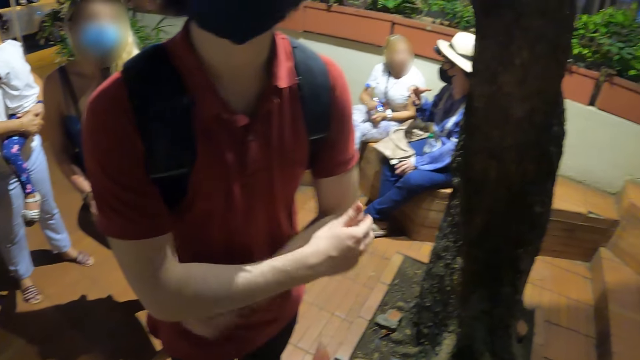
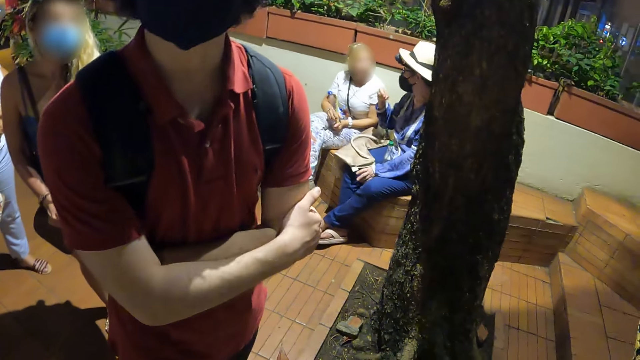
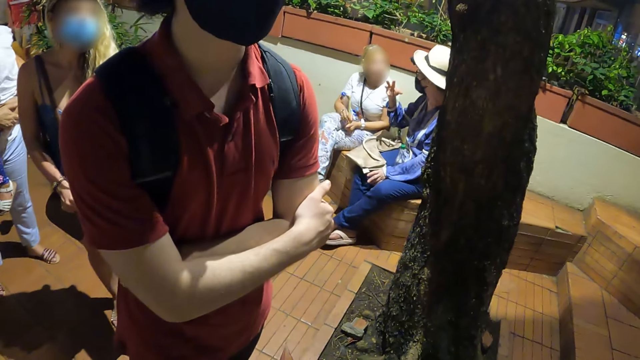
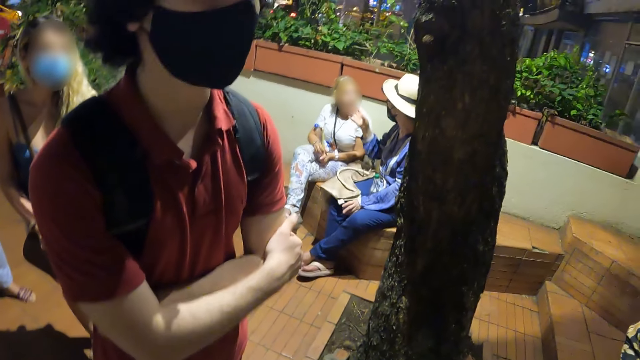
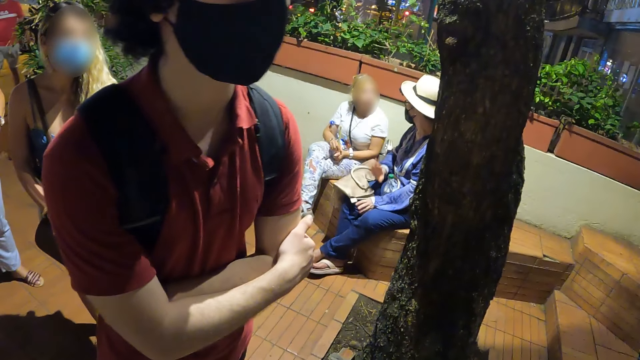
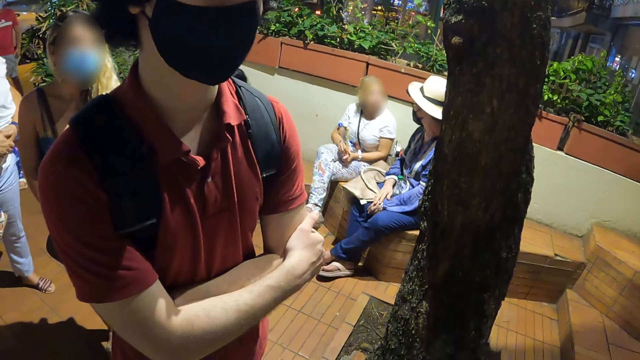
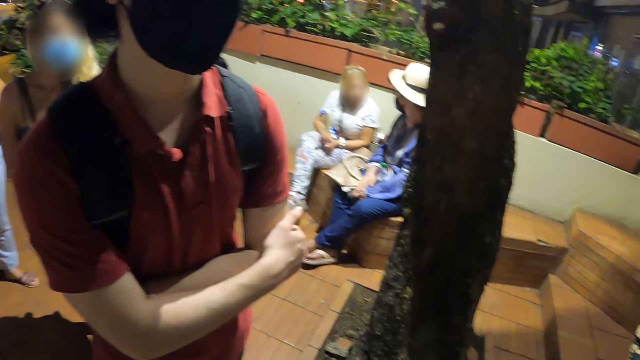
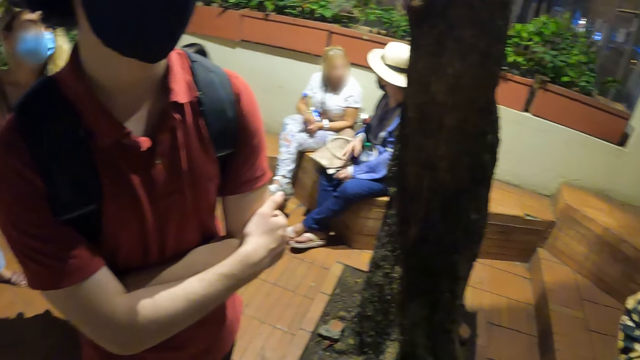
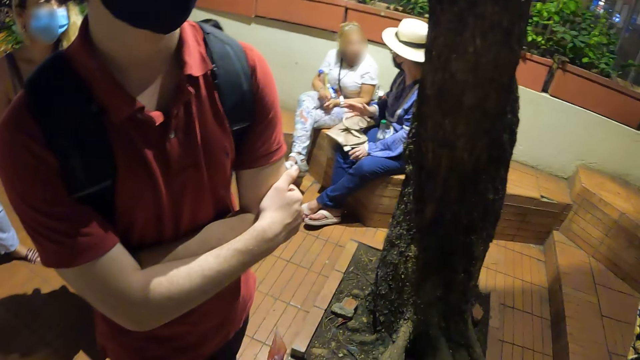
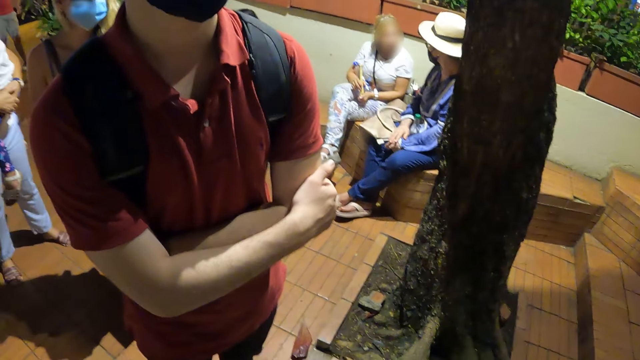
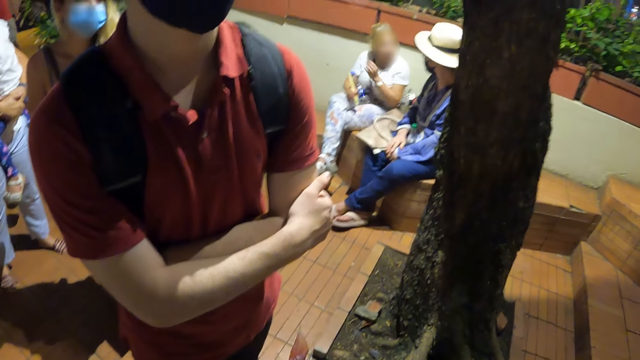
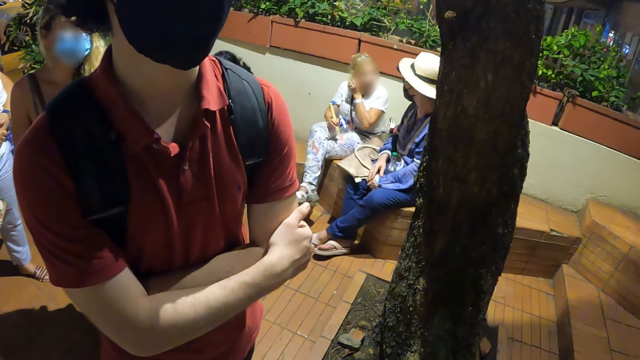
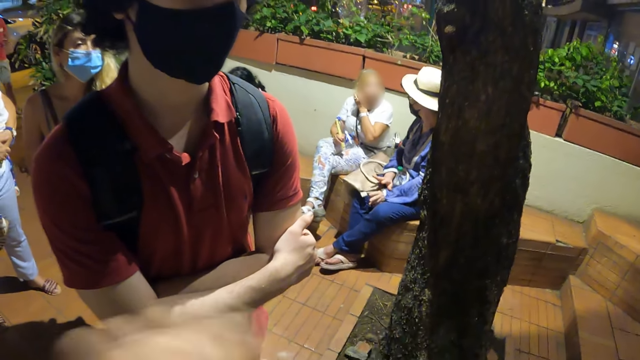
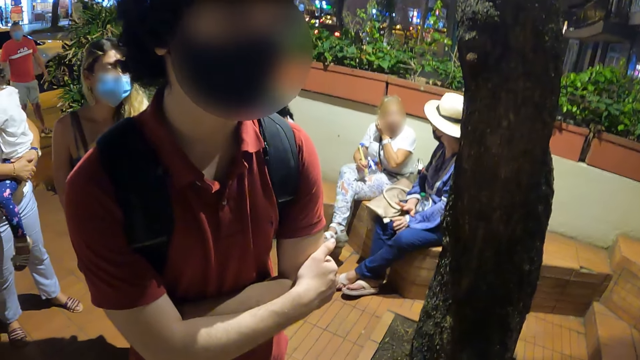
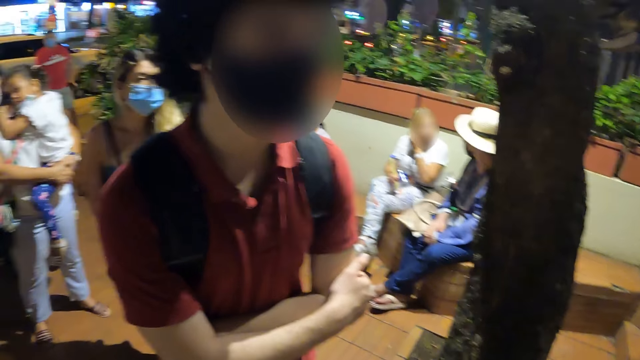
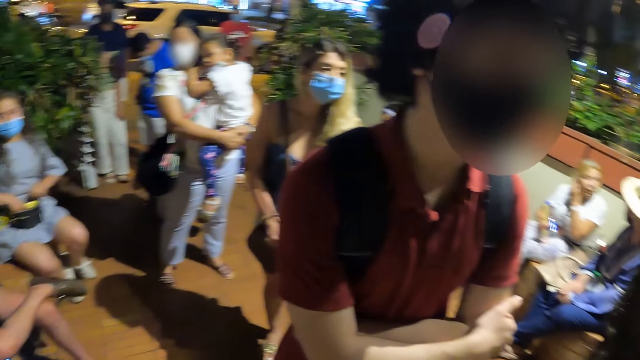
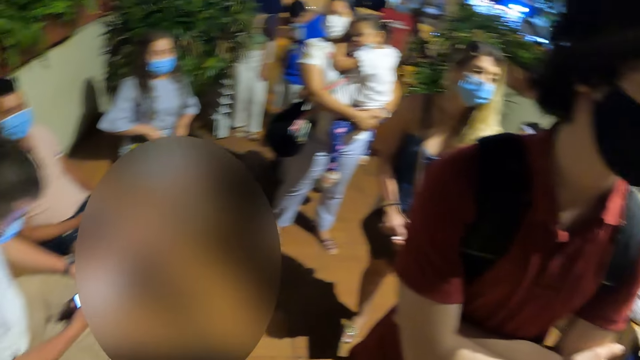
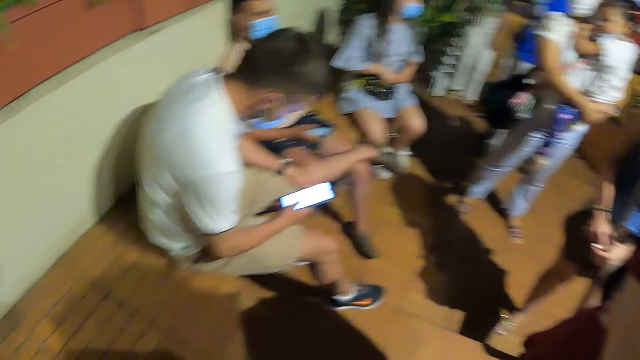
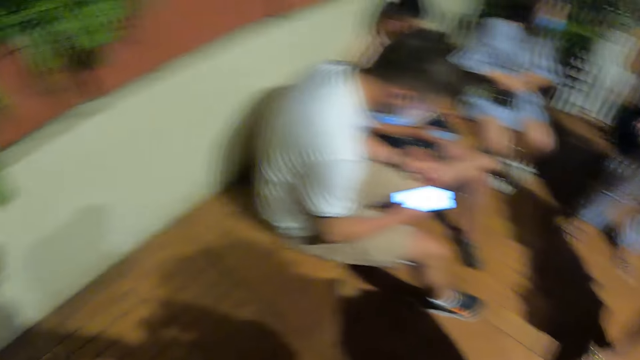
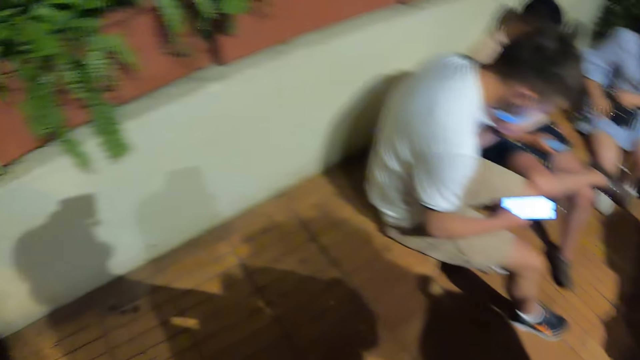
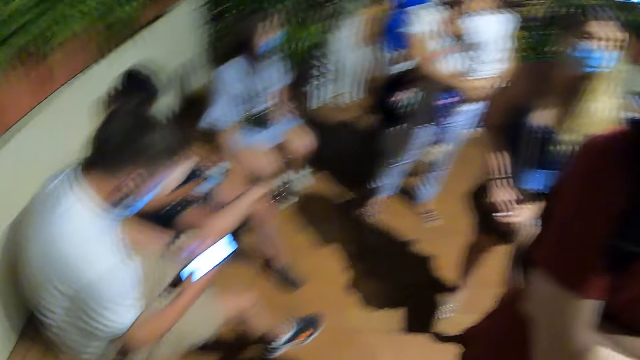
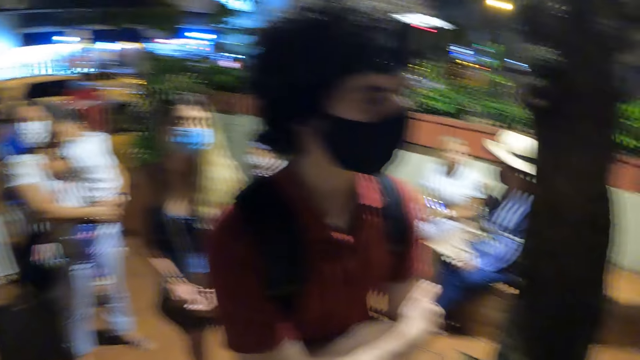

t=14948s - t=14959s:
The camera wearer looks around. They move around the compound.

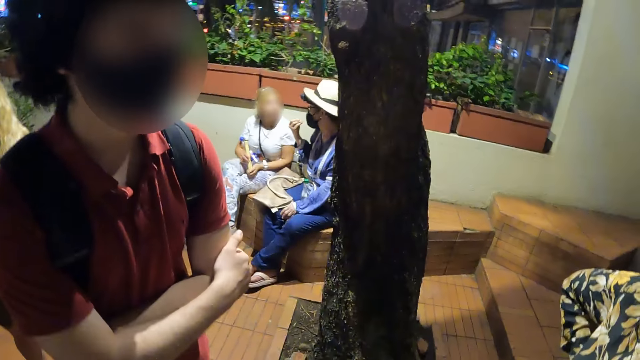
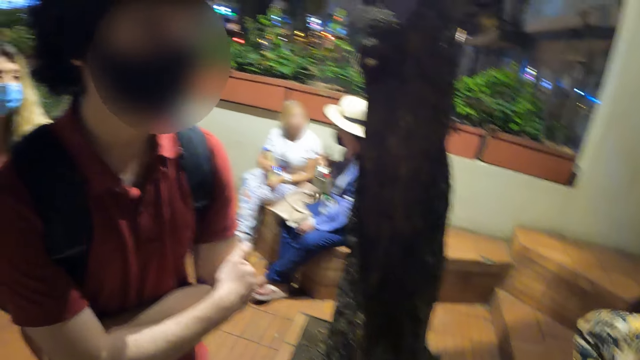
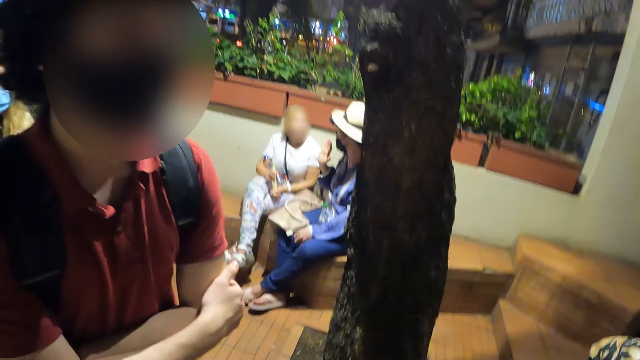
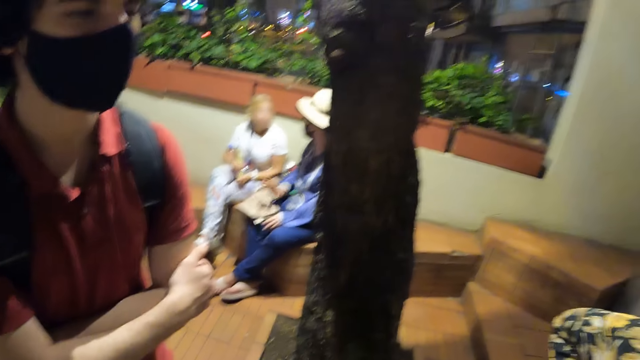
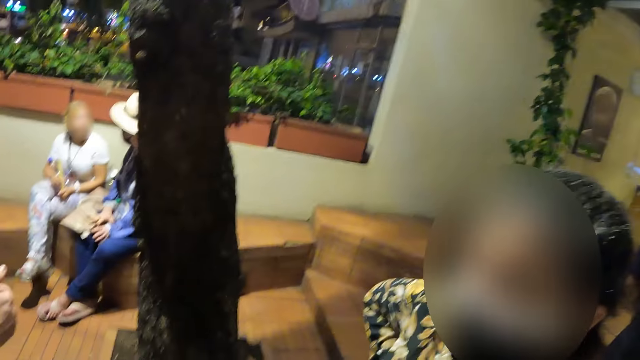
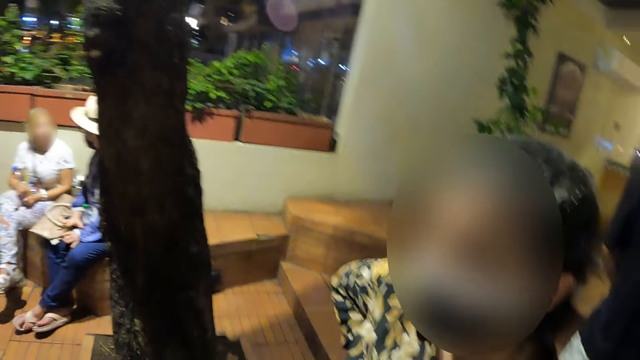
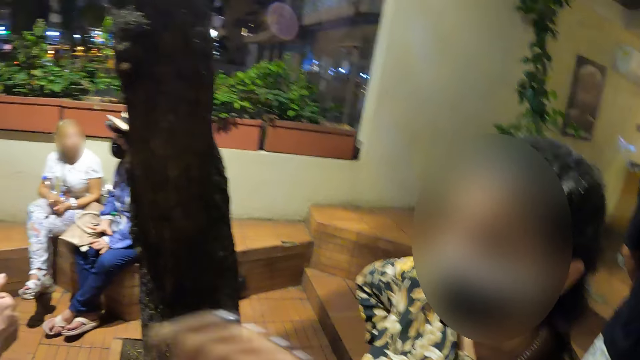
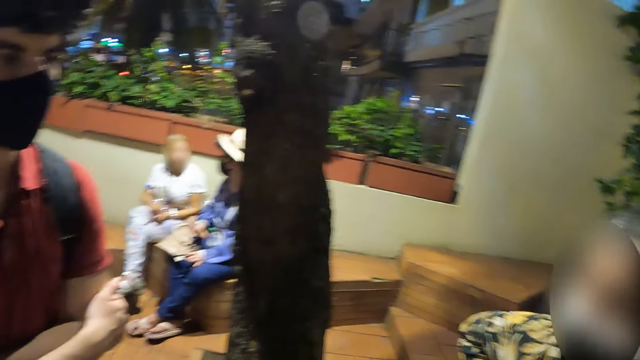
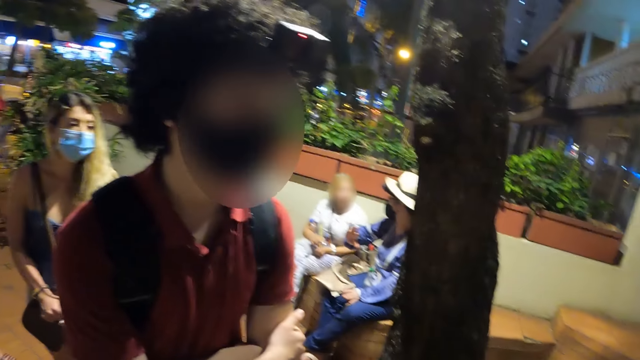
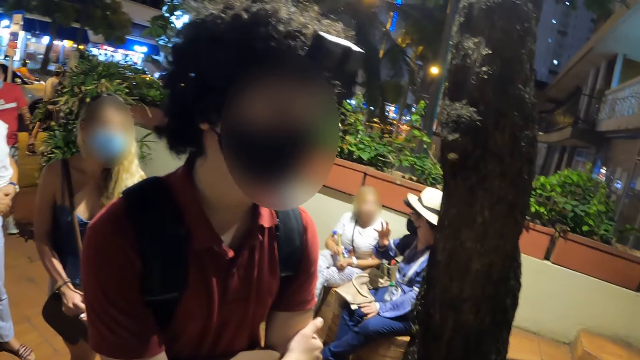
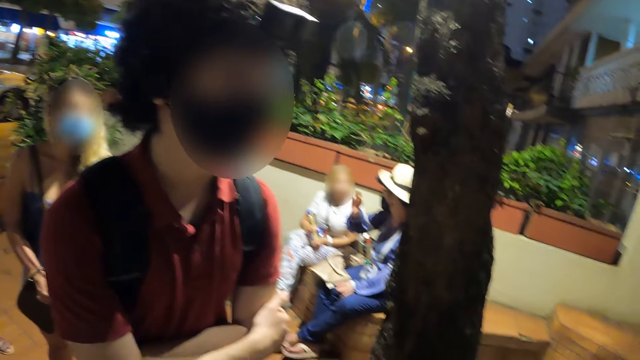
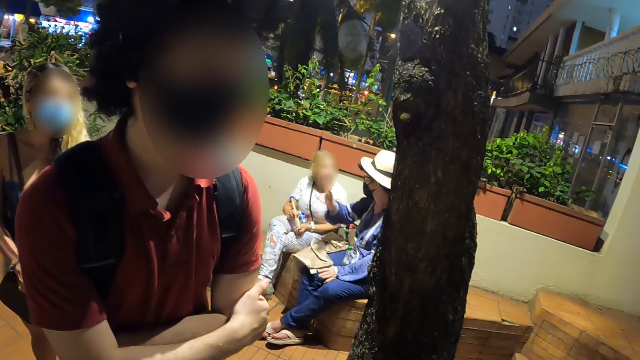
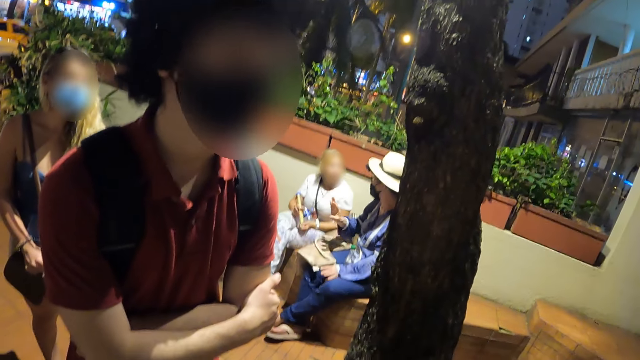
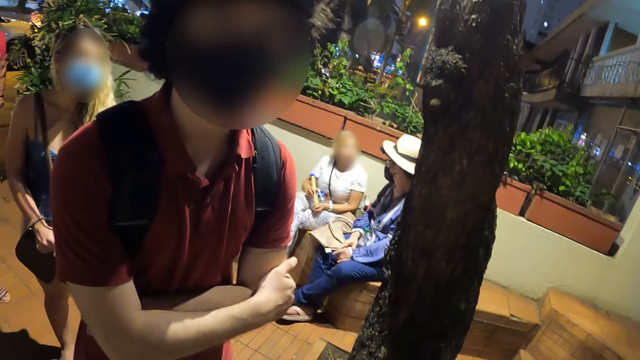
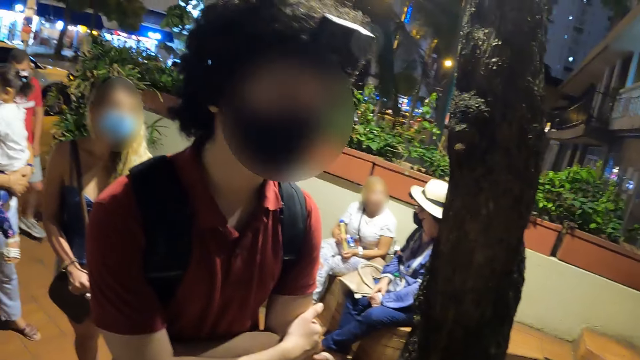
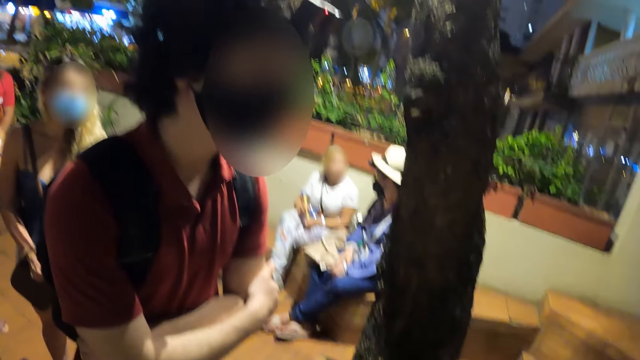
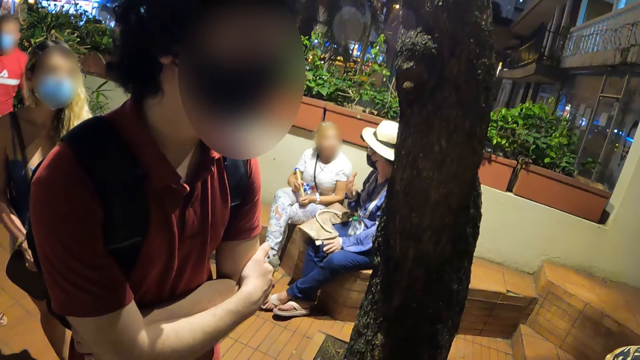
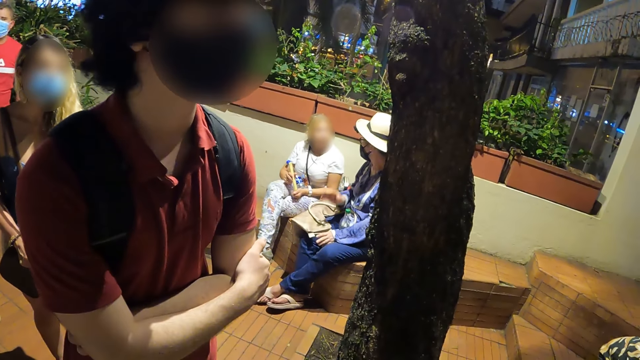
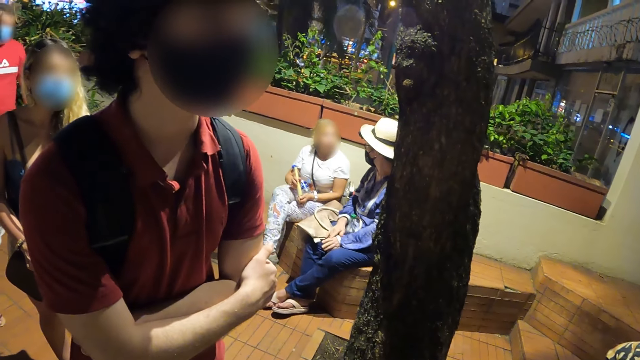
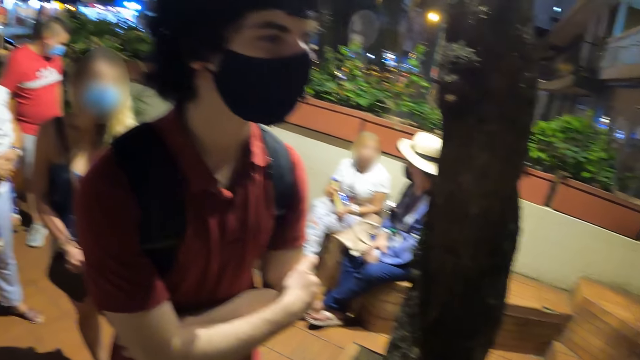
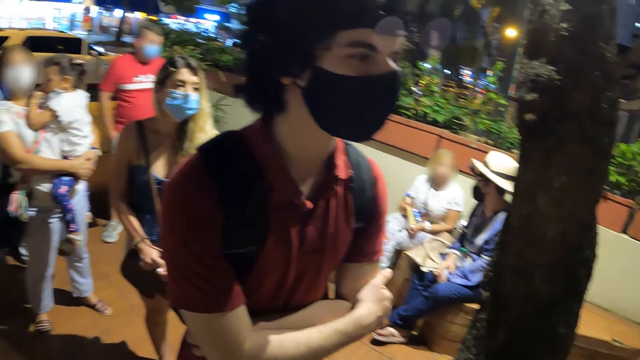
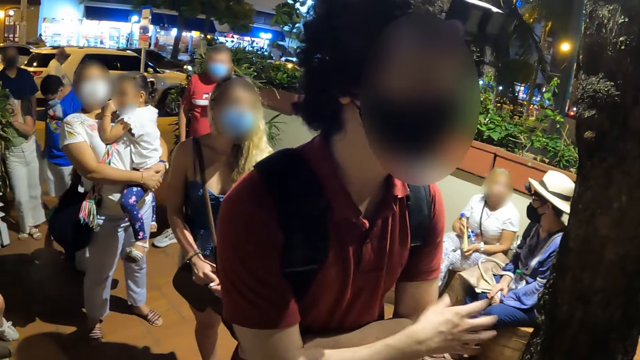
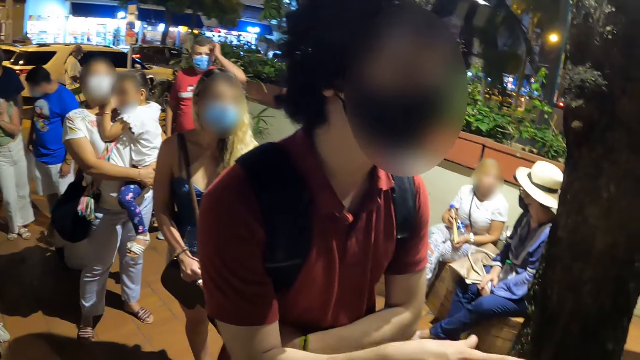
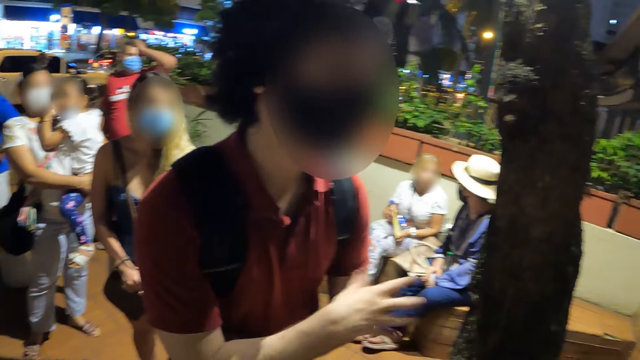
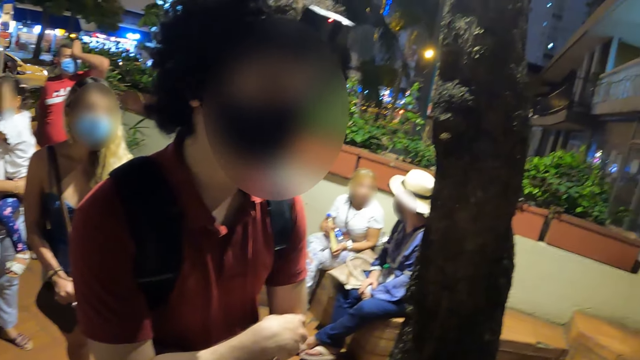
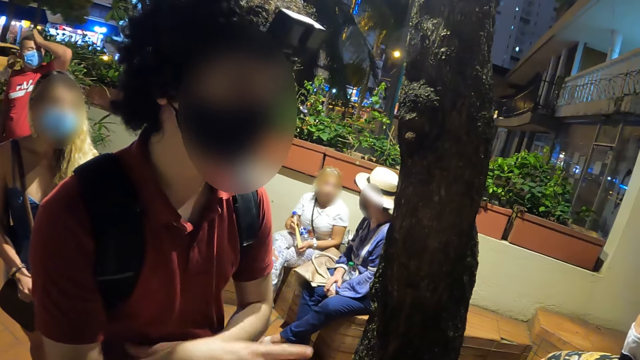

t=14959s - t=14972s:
A man talks to the camera wearer. A woman talks to the camera wearer. The man talks to the camera wearer. A person moves the left hand.
